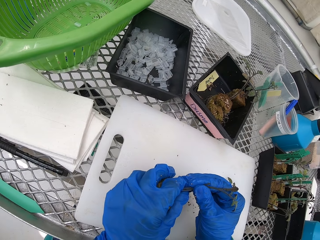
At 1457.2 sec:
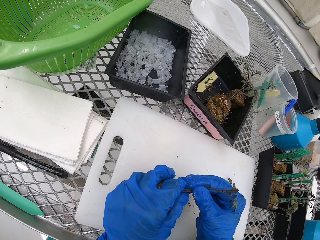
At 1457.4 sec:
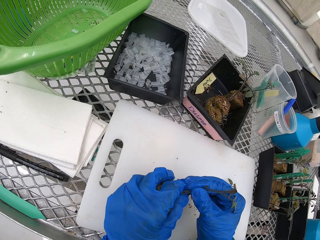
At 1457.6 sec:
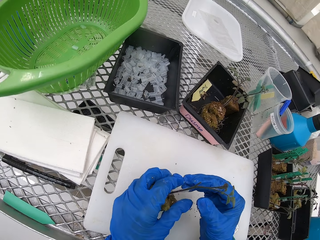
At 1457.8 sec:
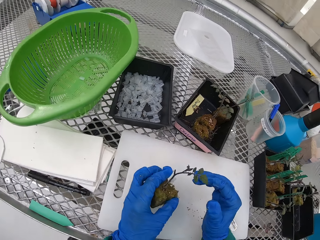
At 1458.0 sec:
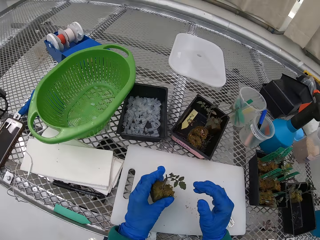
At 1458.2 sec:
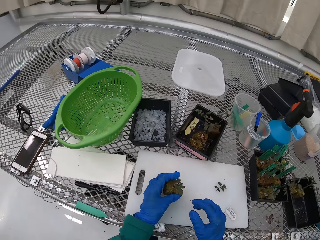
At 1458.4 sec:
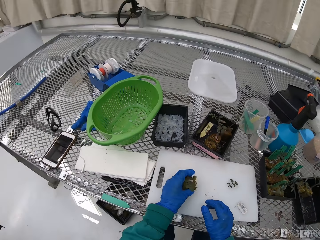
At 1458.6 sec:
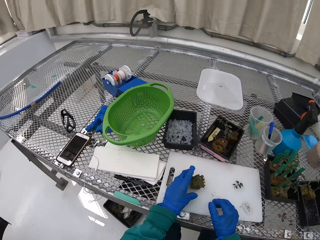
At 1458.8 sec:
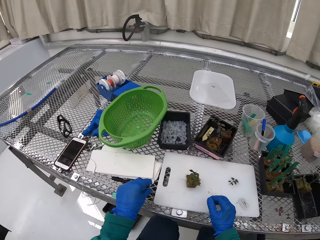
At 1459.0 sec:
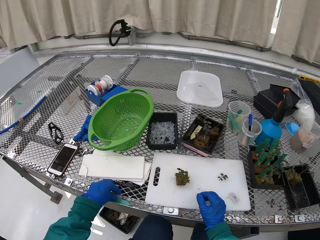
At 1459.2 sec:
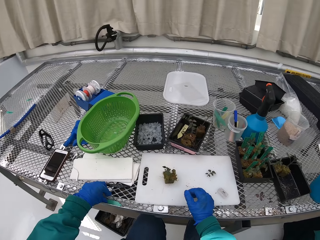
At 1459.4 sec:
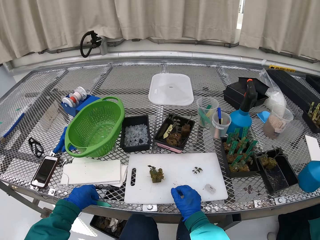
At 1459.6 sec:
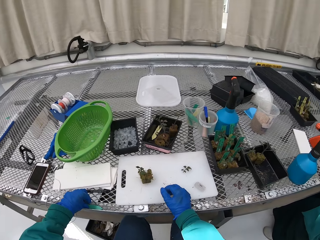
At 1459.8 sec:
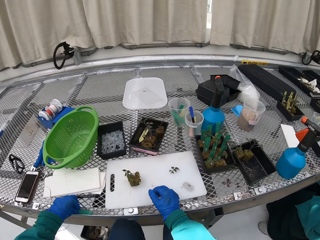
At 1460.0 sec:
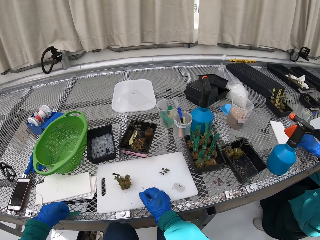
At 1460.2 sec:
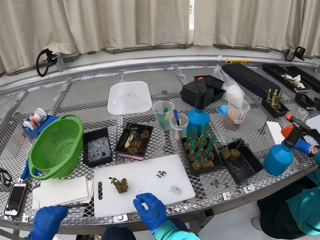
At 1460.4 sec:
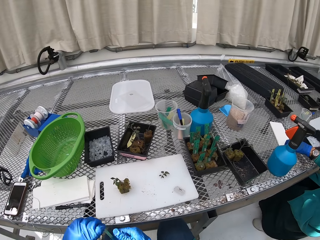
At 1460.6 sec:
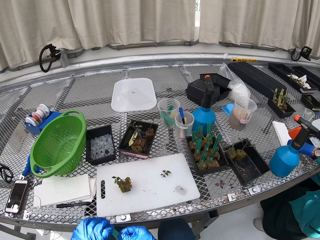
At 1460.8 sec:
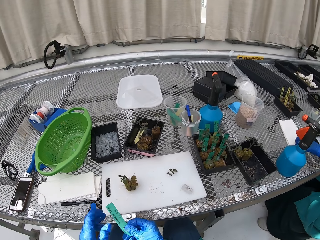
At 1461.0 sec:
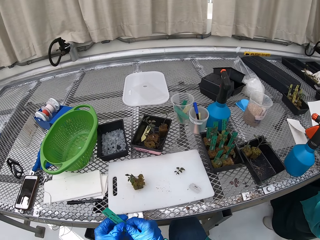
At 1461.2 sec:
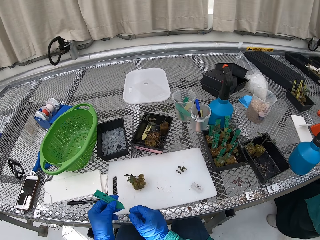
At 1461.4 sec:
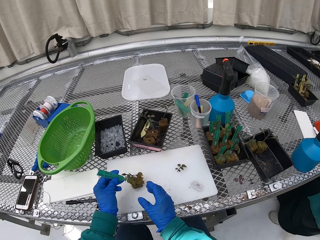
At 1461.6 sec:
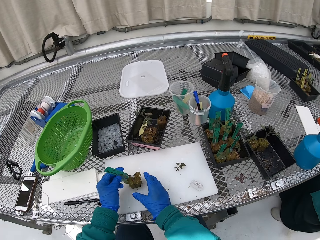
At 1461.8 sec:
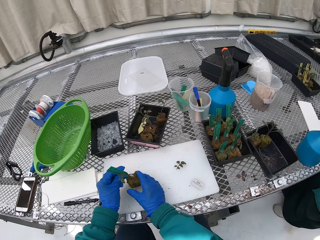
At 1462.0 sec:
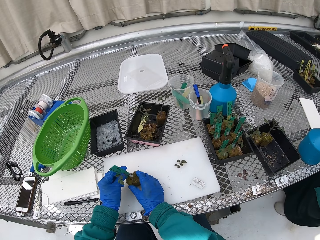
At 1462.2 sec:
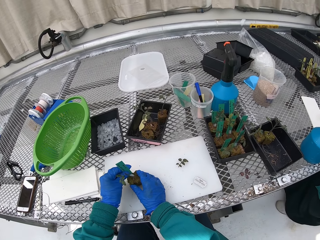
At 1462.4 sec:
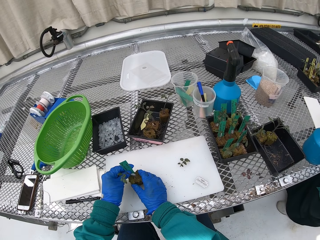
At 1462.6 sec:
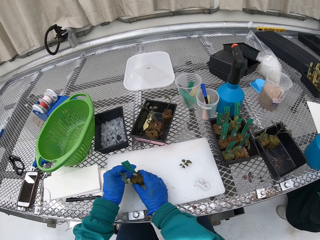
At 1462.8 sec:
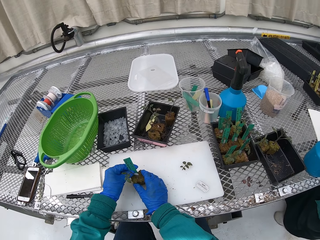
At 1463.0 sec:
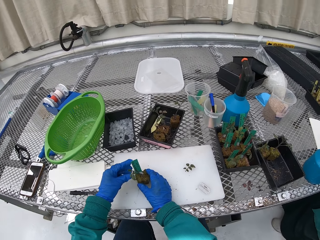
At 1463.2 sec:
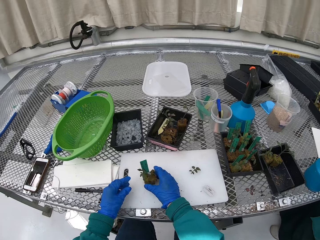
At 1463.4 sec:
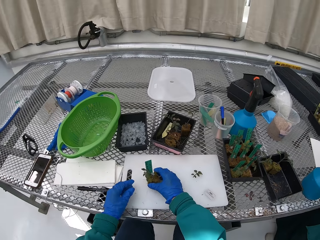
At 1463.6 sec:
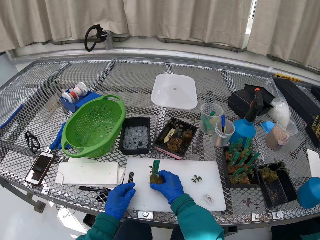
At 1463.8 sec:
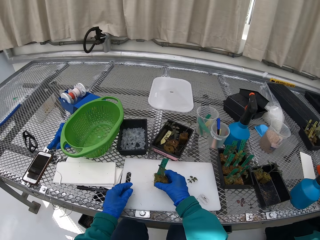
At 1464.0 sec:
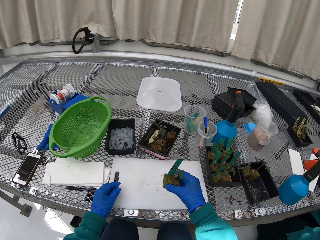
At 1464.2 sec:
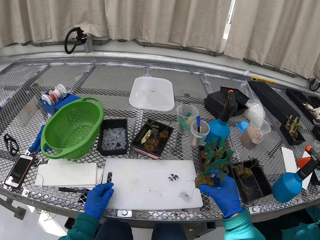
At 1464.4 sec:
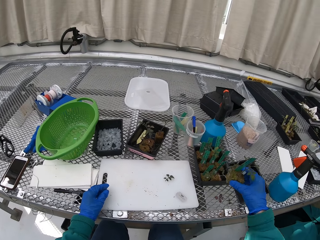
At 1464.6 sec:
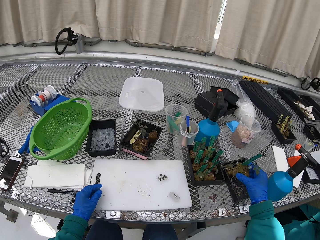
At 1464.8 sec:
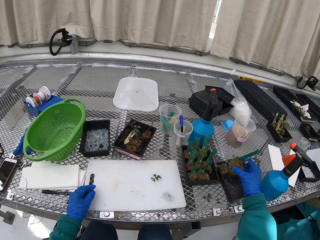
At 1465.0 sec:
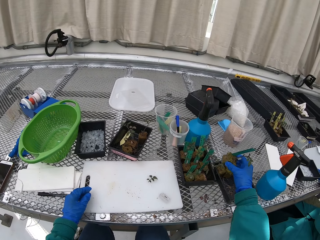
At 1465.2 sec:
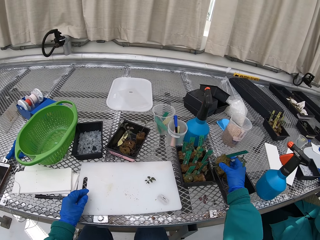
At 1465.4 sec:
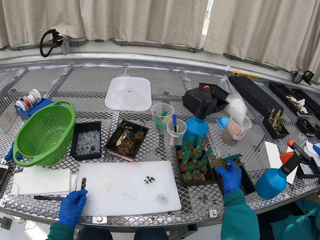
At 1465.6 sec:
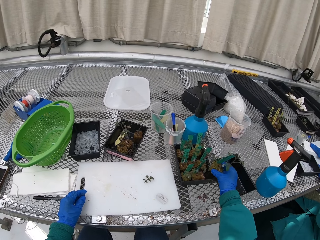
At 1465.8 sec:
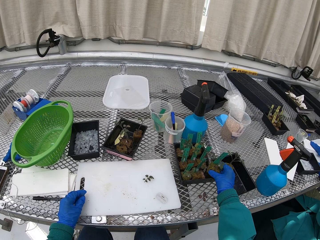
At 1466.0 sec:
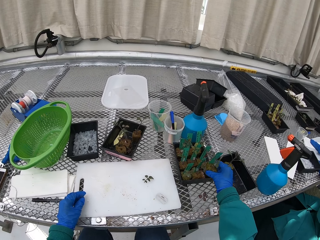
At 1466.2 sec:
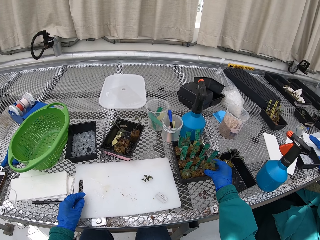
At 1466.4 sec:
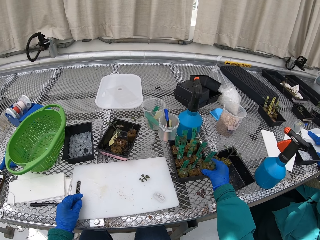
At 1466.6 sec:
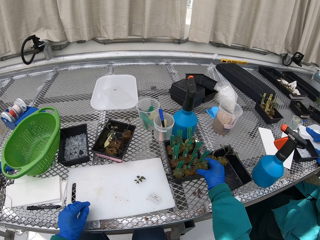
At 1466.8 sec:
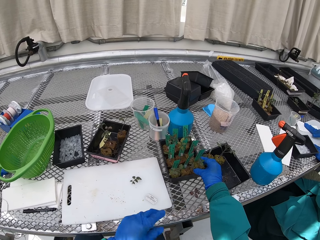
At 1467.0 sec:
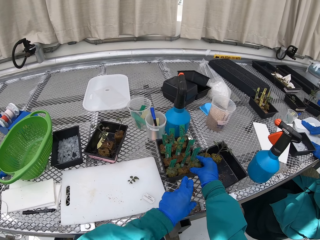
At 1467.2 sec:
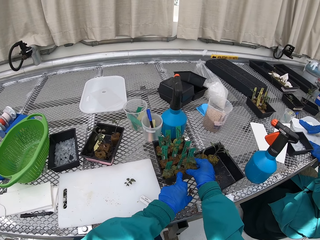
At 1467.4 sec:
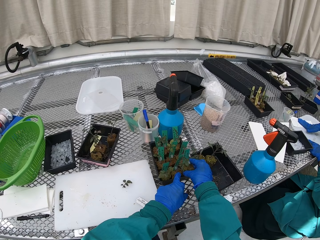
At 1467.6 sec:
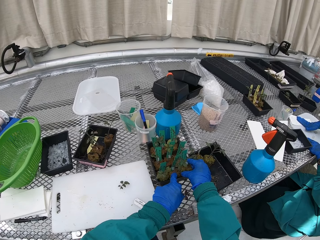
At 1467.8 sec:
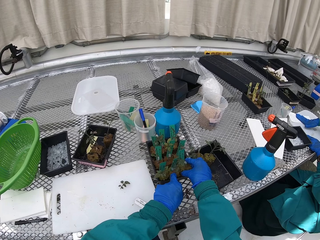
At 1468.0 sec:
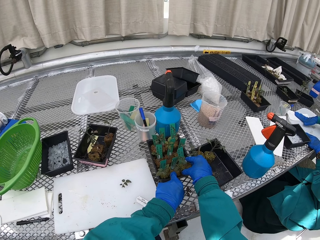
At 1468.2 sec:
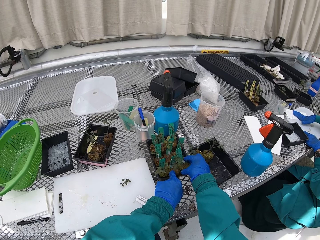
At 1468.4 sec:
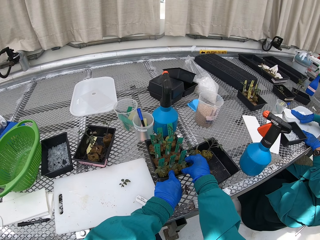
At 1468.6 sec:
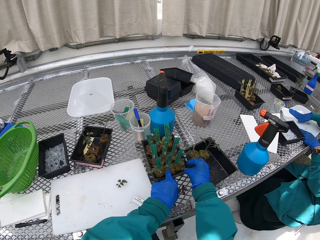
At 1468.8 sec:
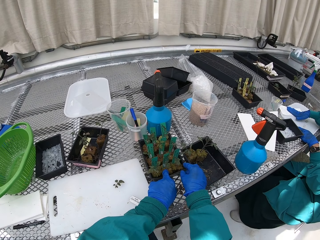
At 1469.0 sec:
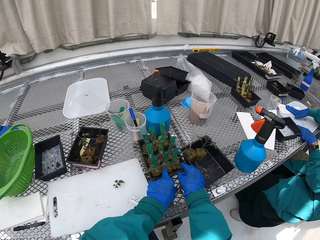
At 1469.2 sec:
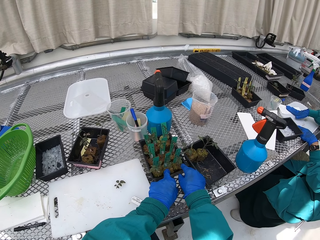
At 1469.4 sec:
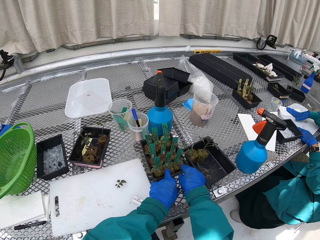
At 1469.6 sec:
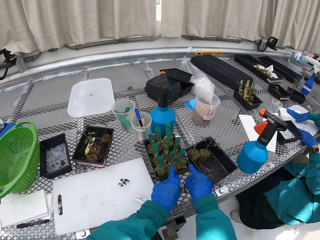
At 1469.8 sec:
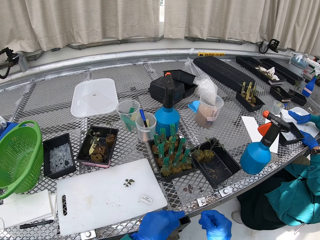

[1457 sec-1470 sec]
The camera wearer takes the paper or label from the table. They put the label on the plant. They insert the paper on the soil. They put the plant in the container.

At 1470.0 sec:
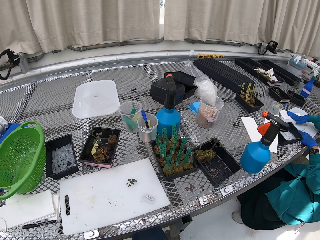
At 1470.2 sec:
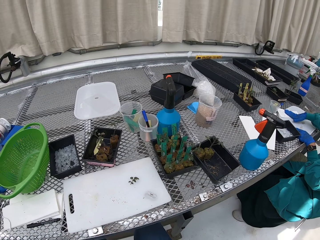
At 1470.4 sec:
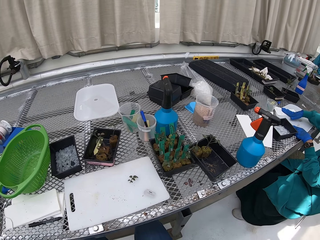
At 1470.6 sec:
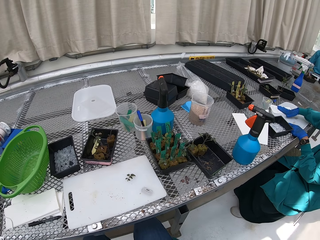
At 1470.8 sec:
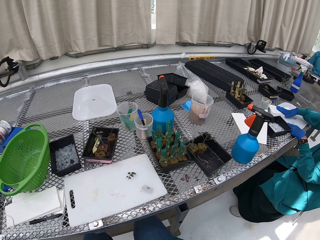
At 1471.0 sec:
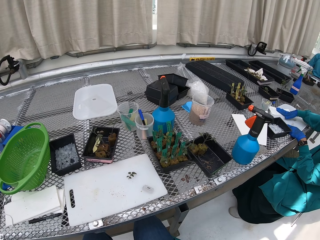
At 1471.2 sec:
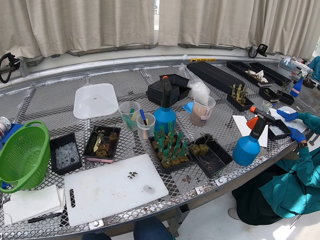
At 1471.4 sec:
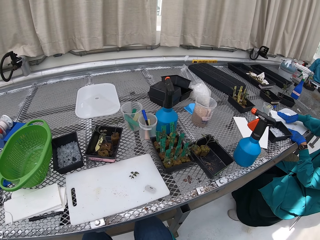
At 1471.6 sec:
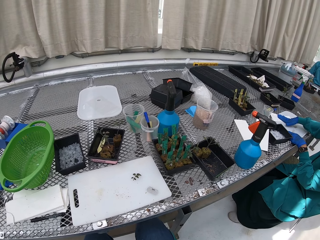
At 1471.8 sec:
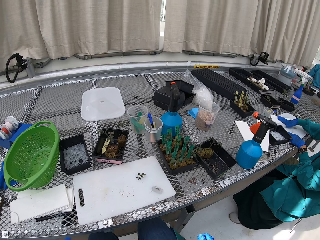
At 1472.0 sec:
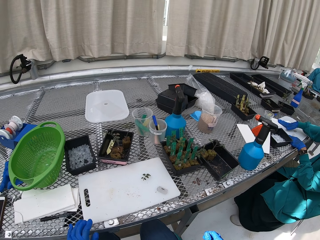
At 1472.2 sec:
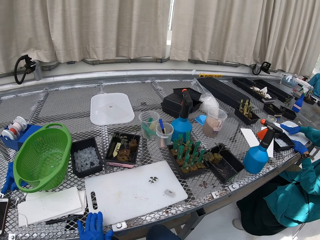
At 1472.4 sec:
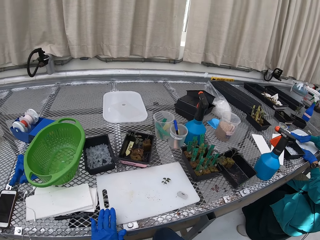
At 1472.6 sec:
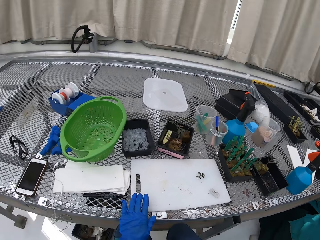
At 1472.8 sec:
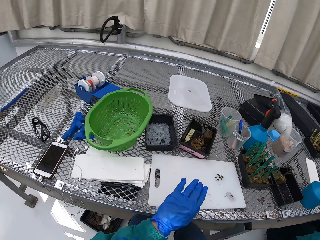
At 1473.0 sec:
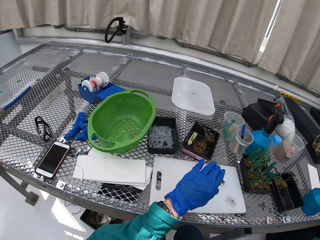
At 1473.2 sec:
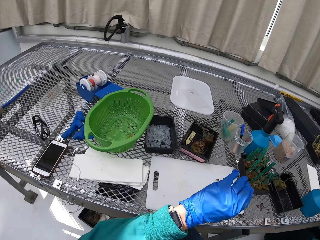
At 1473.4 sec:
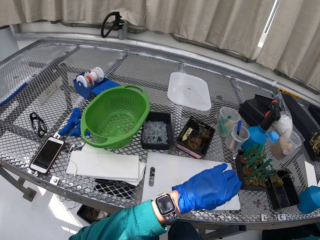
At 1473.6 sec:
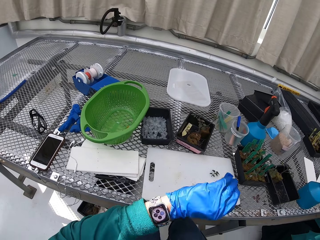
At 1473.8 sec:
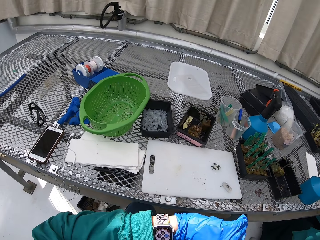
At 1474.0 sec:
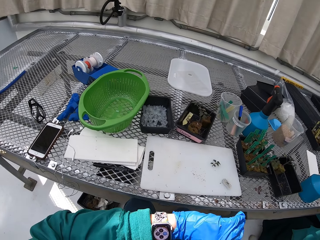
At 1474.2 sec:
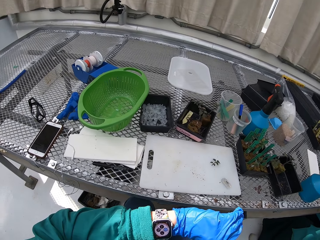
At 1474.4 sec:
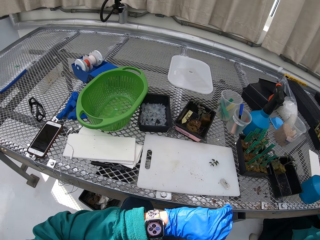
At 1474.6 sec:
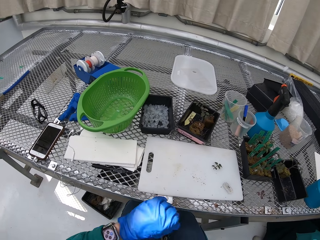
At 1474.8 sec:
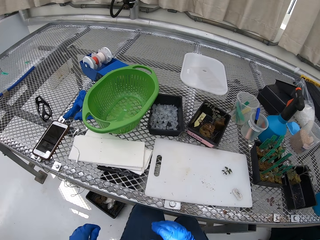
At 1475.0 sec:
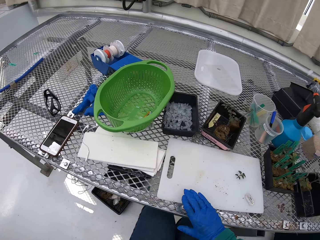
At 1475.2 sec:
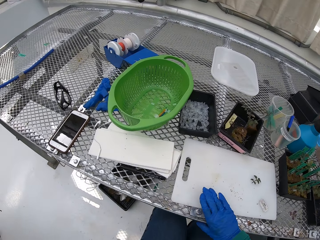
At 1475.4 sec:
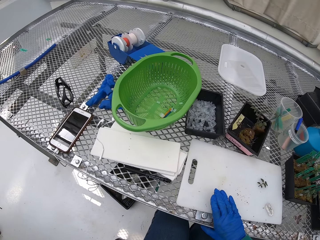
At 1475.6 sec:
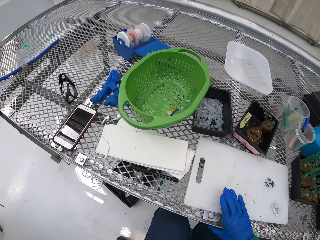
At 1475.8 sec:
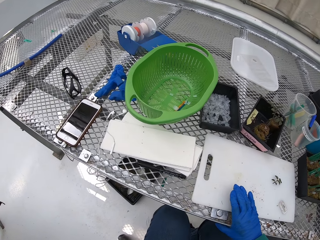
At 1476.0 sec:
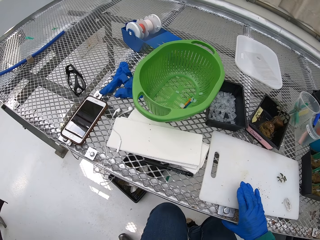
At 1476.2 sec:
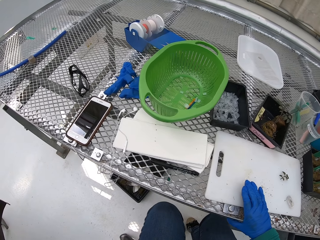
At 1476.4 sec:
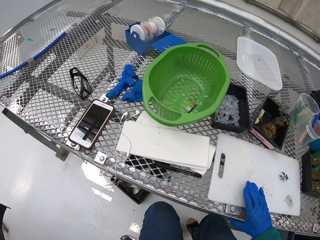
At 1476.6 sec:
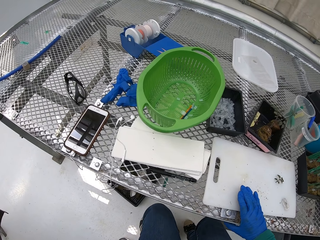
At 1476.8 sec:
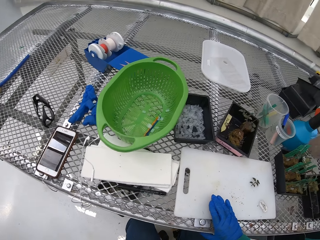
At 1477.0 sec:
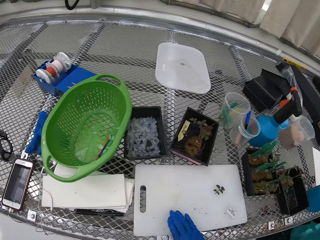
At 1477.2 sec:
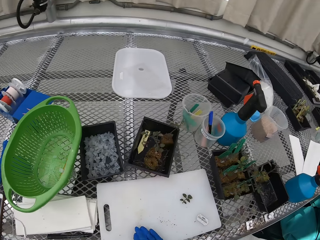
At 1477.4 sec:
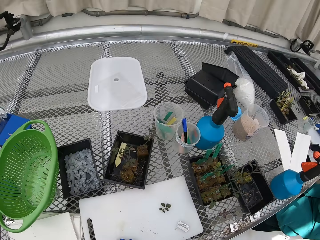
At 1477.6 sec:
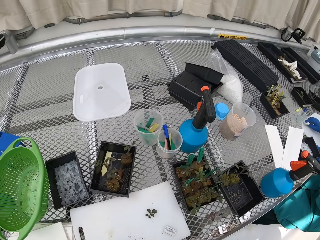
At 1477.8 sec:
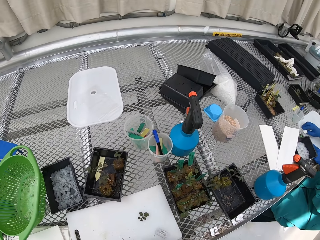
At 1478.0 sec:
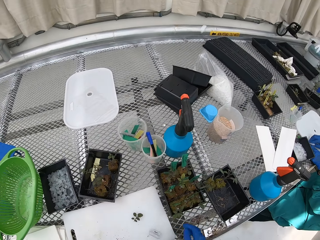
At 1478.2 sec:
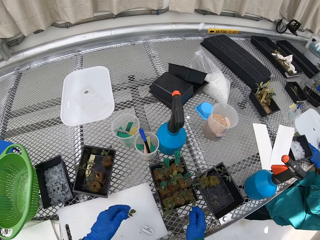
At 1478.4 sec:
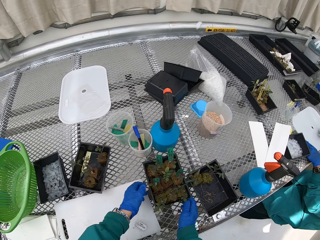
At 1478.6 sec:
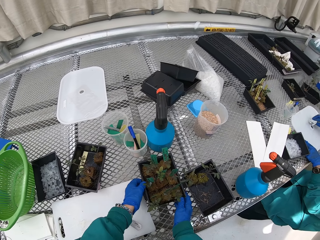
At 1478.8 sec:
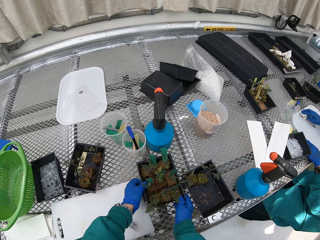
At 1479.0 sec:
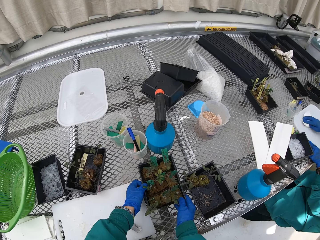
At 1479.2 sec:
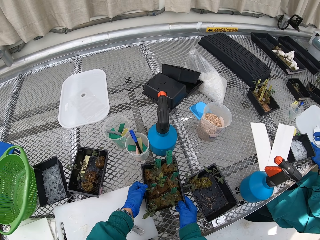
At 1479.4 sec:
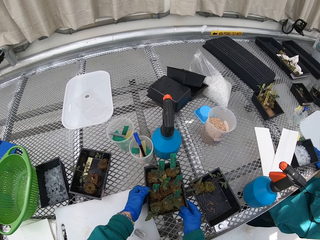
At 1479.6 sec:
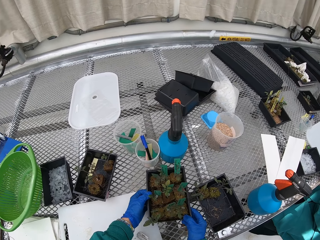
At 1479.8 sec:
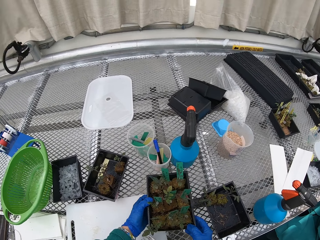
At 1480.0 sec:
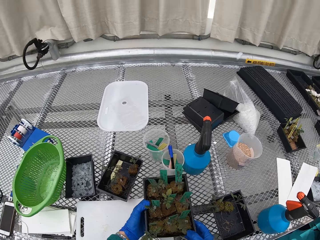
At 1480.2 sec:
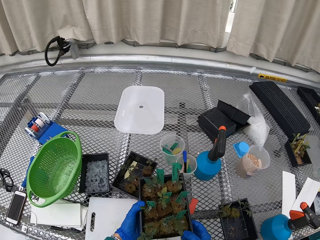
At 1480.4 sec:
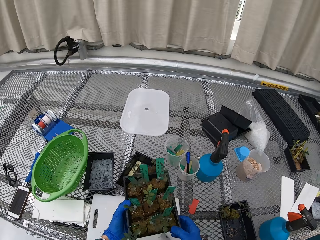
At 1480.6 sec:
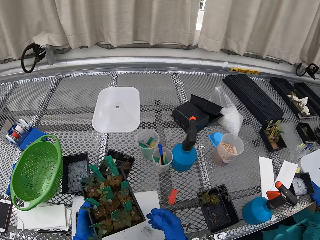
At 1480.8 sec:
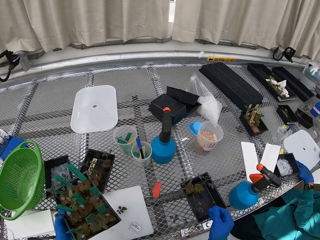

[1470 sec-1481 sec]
The camera wearer looks at the watch. They take a tray from the table.
